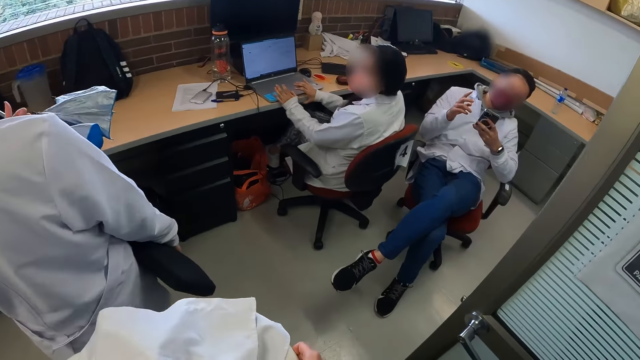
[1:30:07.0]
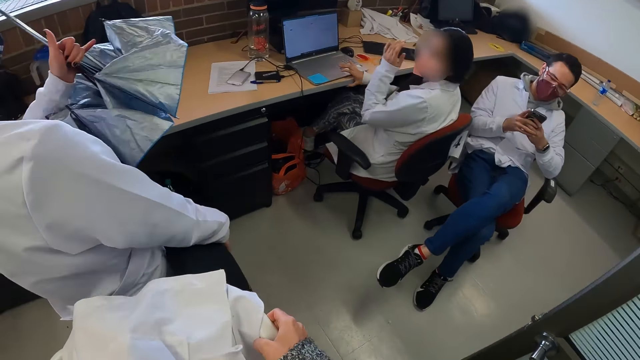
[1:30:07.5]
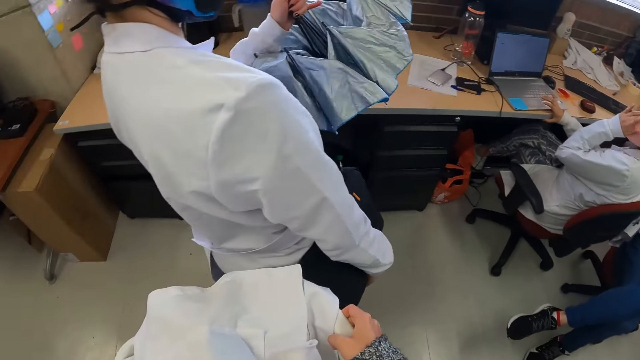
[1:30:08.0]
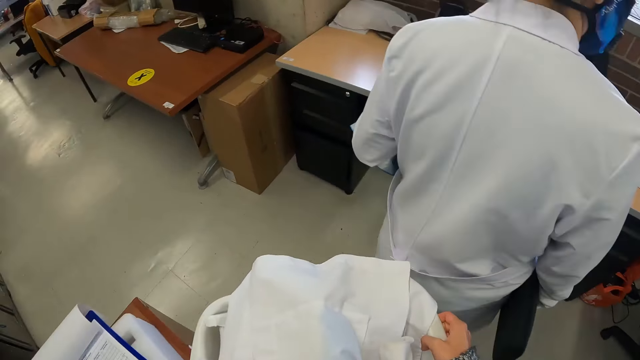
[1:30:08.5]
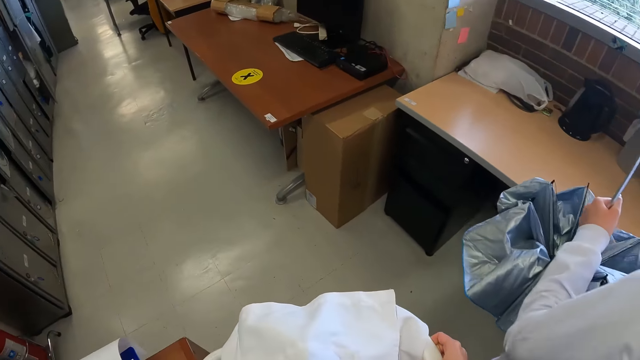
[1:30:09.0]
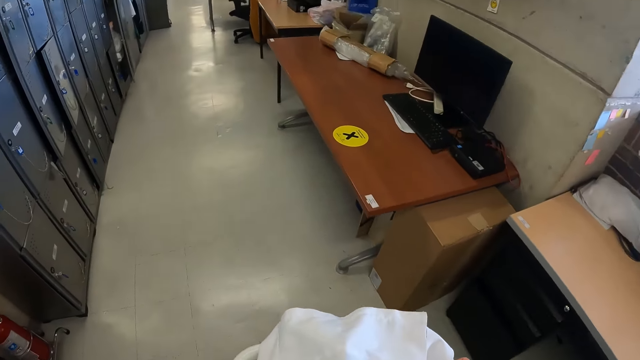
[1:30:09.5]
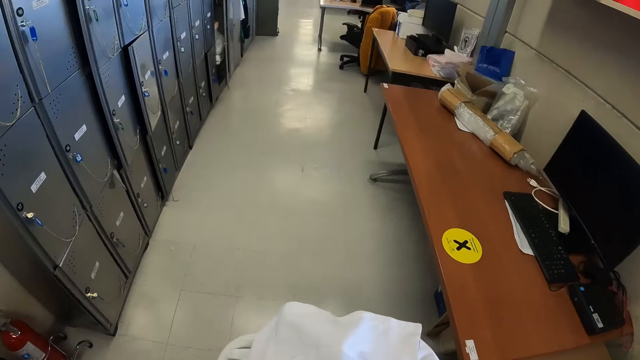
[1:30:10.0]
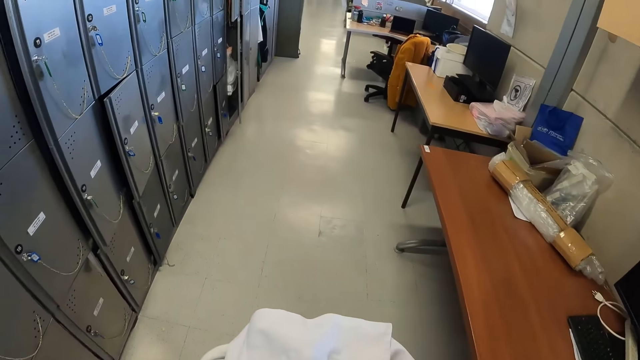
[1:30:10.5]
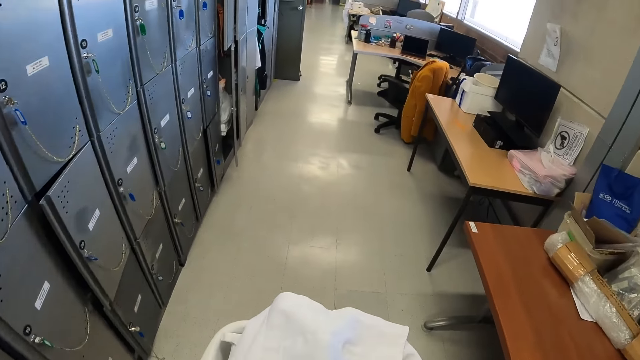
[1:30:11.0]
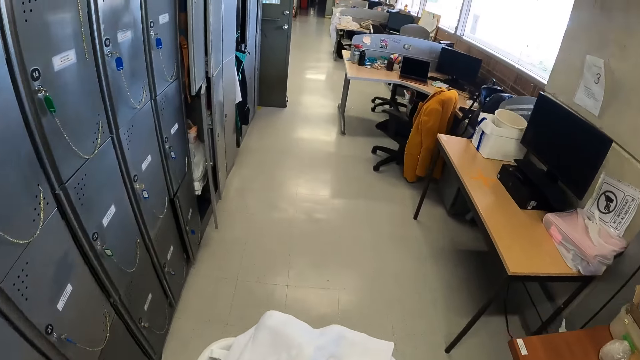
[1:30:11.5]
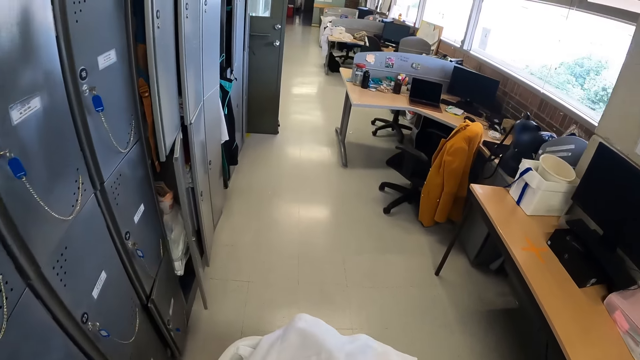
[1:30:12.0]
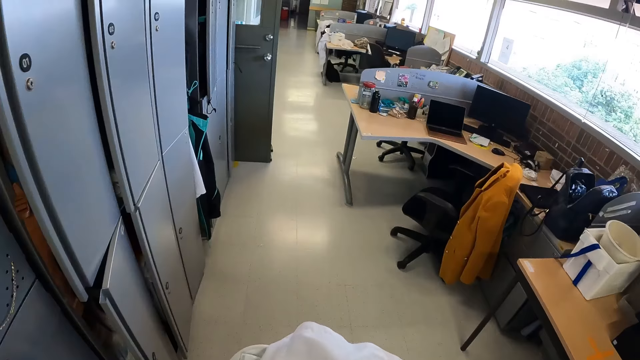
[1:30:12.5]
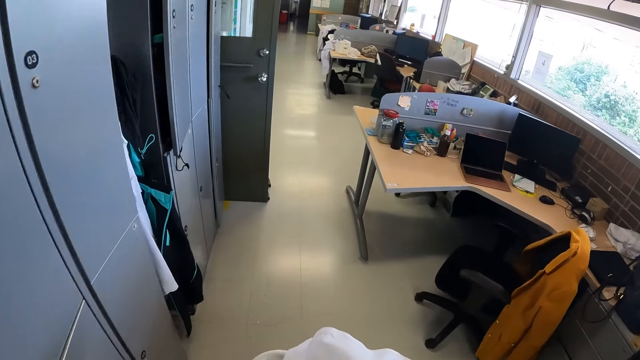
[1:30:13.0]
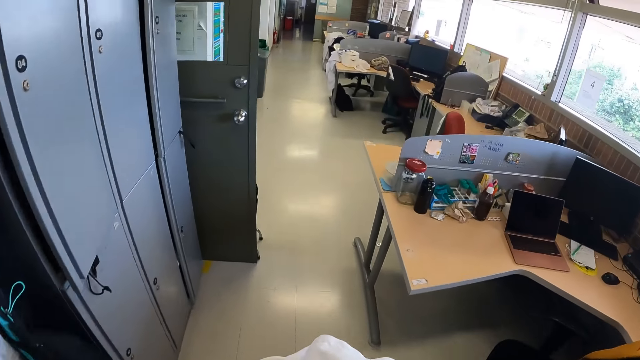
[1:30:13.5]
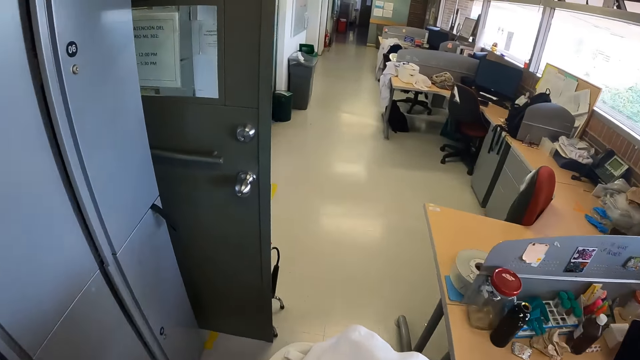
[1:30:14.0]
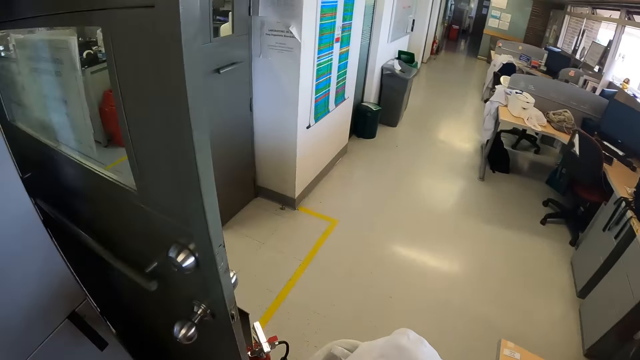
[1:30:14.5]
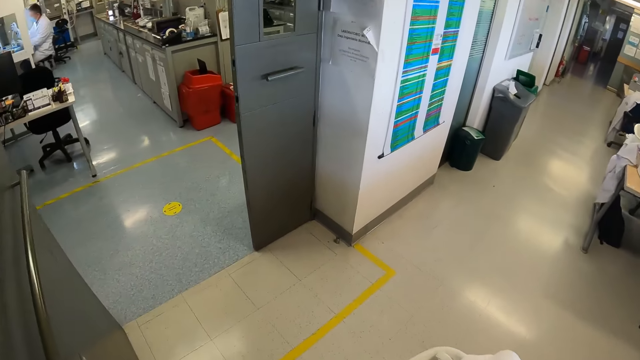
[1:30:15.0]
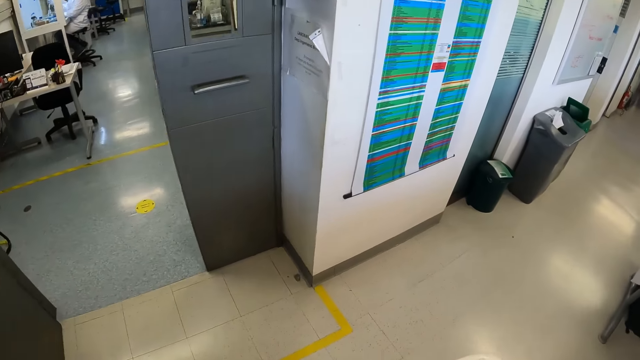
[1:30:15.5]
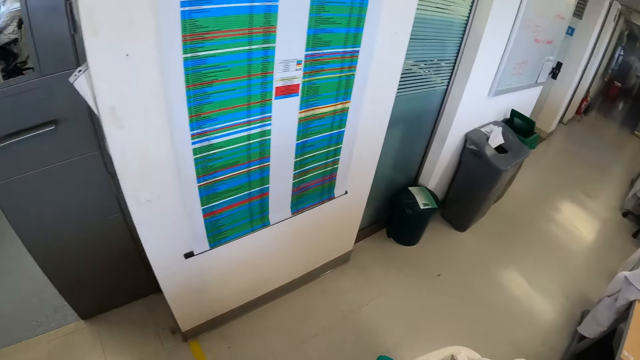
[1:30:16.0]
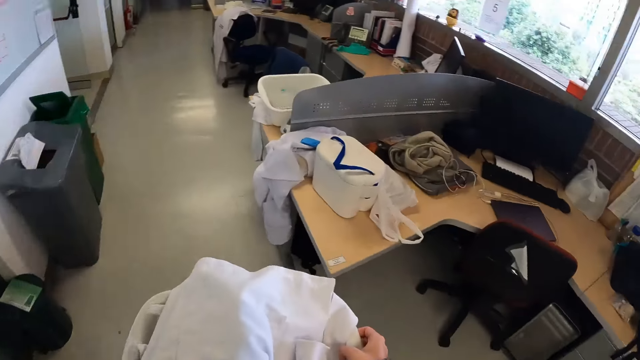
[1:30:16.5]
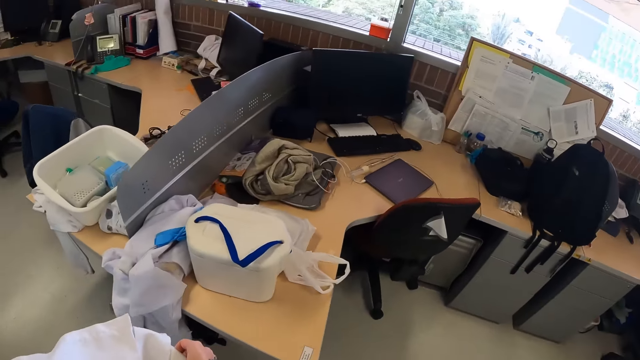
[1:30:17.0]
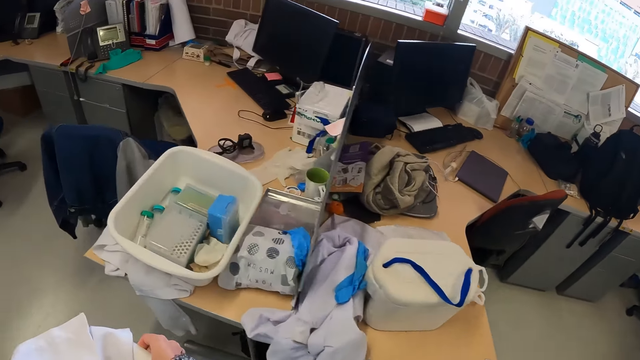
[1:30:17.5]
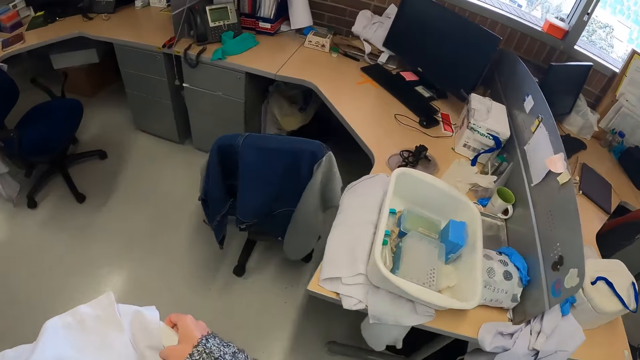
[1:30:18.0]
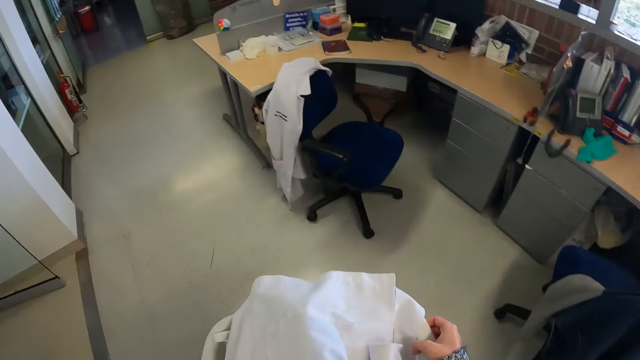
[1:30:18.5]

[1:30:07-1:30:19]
A person engages the camera wearer. The camera wearer looks around. They walk in the locker room, turn around and walk around the room.

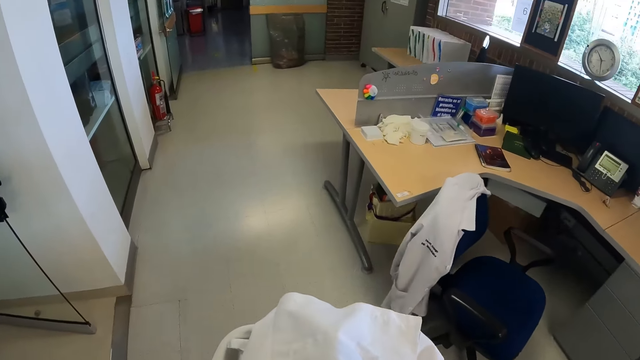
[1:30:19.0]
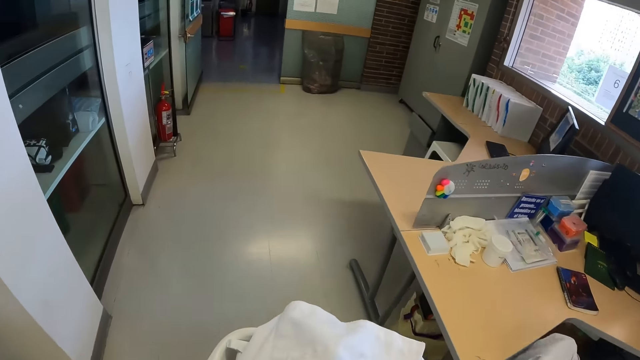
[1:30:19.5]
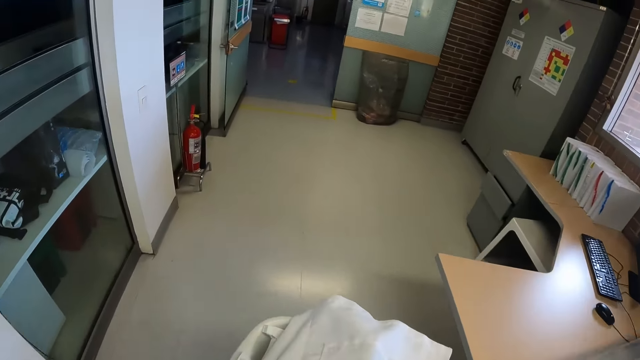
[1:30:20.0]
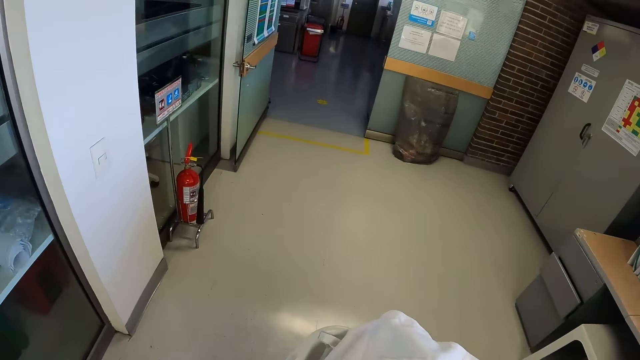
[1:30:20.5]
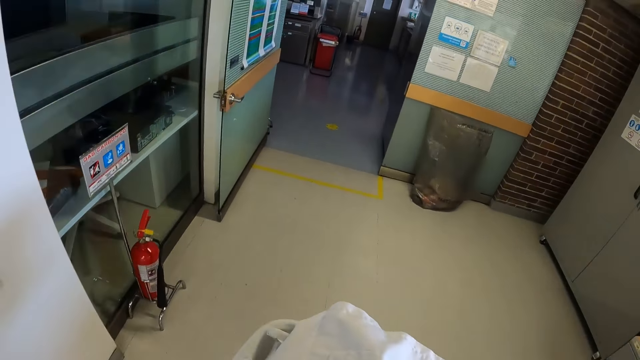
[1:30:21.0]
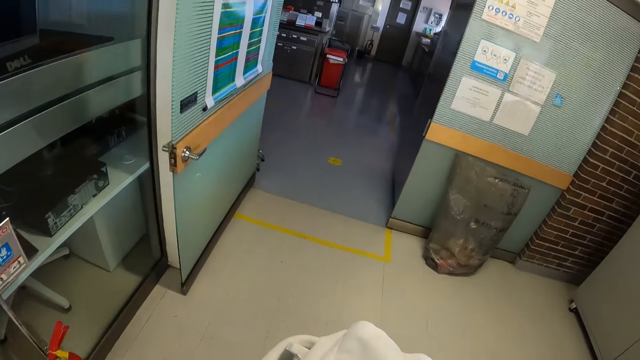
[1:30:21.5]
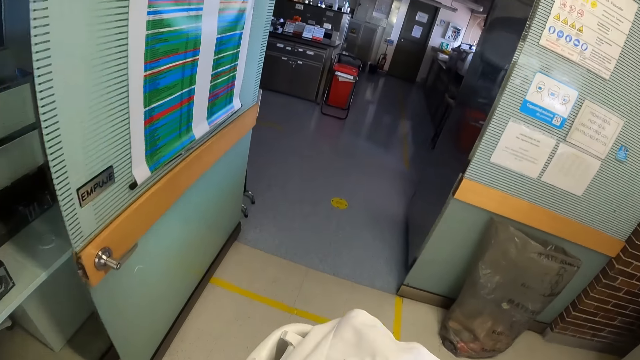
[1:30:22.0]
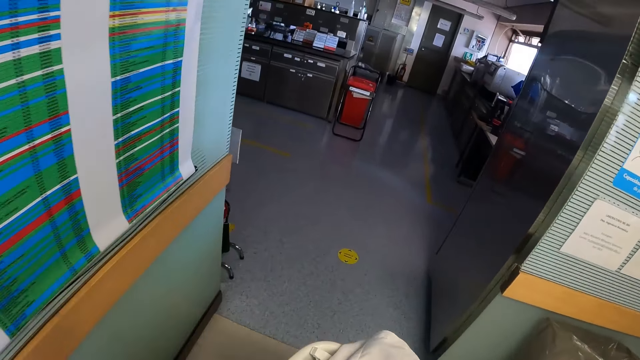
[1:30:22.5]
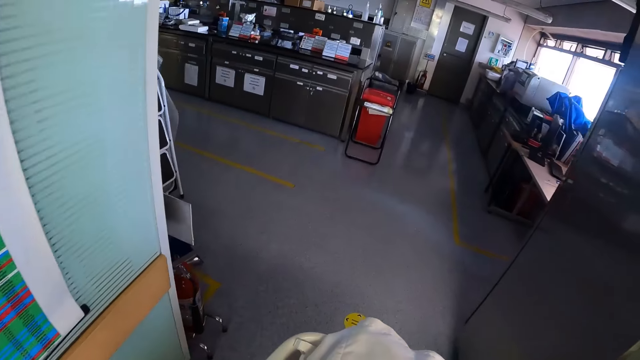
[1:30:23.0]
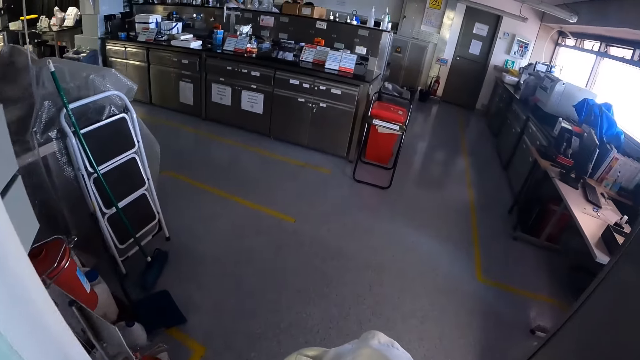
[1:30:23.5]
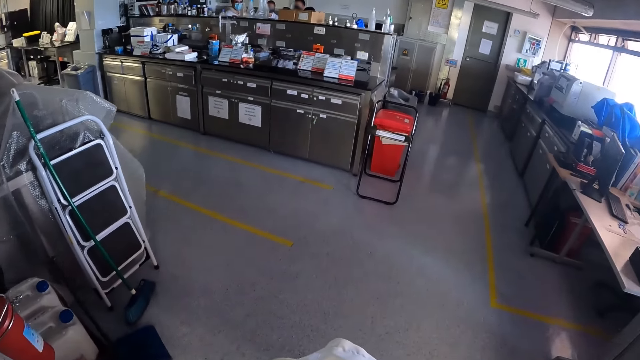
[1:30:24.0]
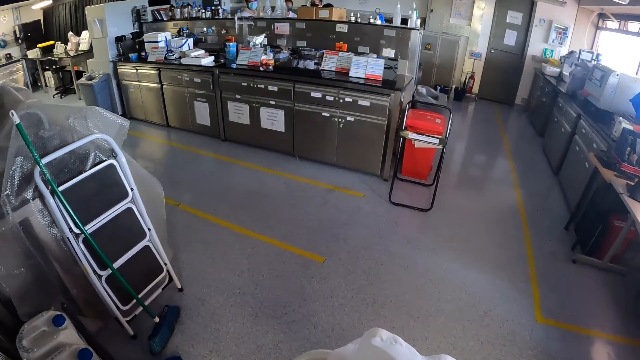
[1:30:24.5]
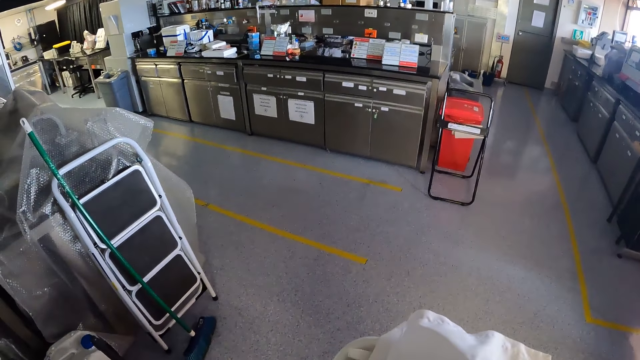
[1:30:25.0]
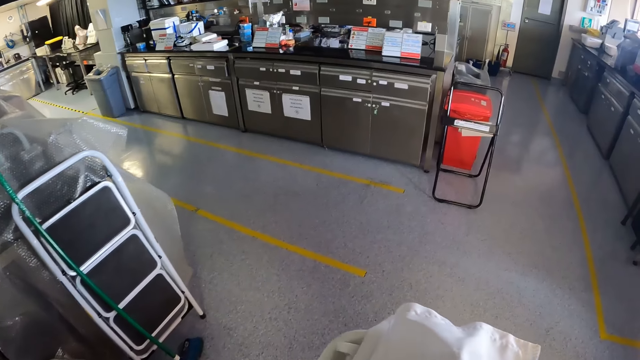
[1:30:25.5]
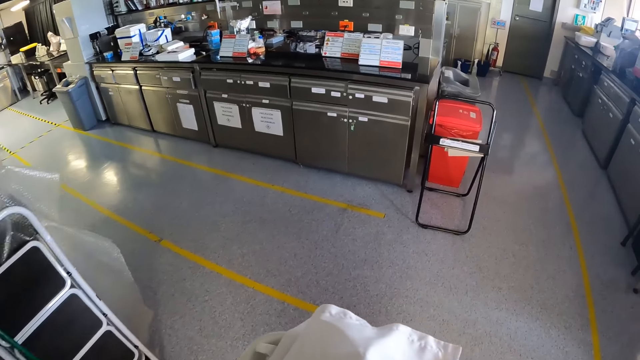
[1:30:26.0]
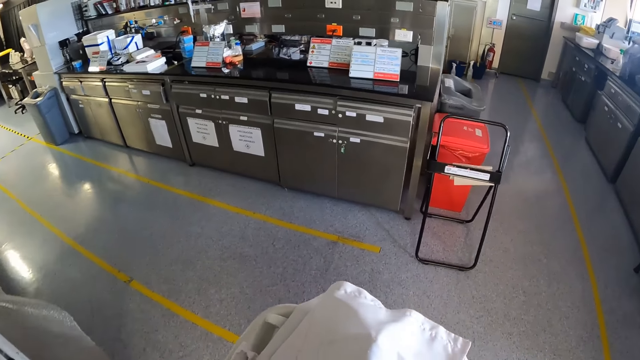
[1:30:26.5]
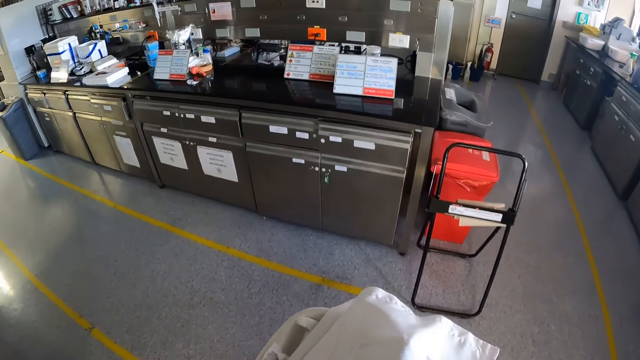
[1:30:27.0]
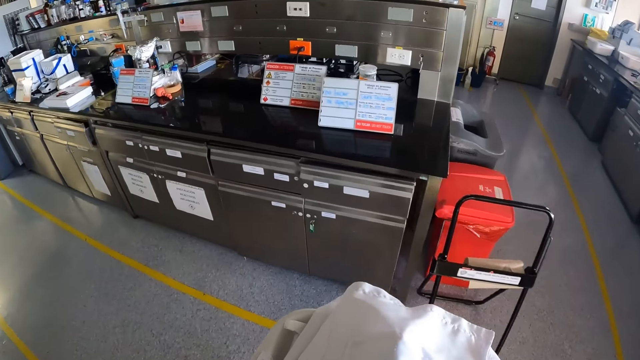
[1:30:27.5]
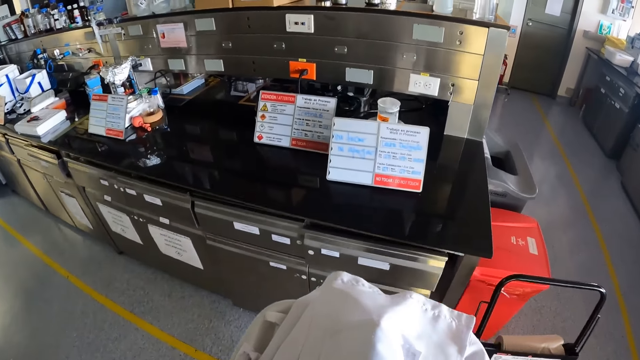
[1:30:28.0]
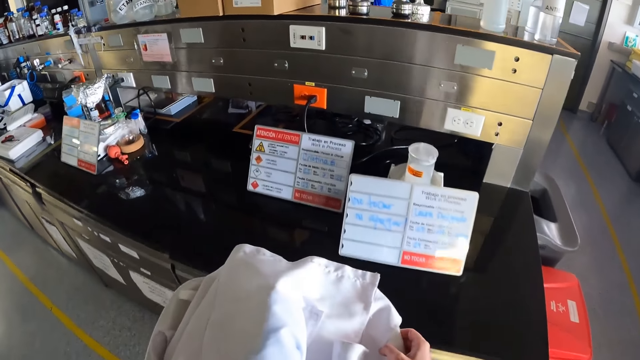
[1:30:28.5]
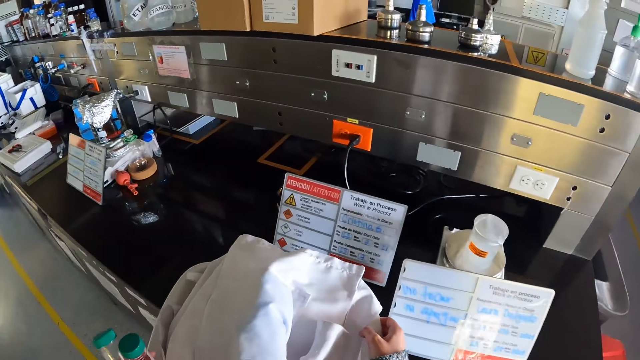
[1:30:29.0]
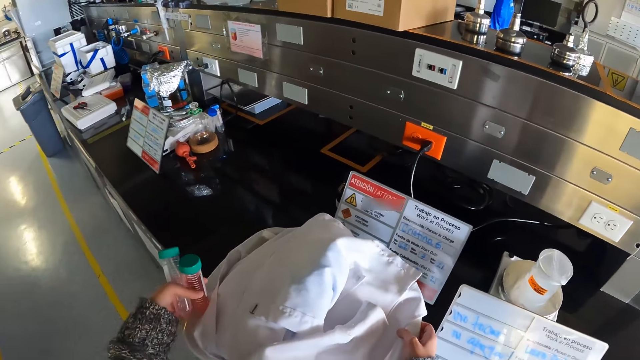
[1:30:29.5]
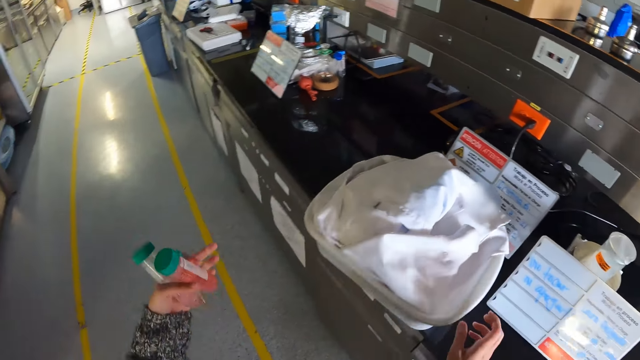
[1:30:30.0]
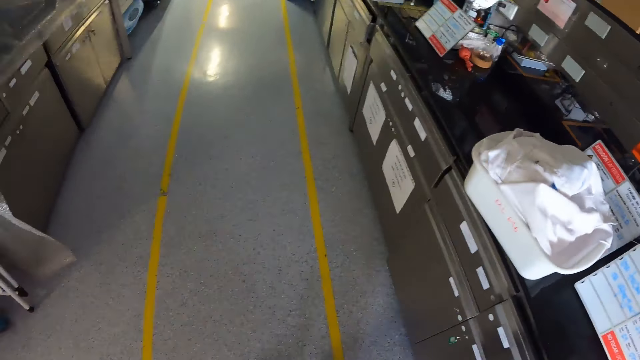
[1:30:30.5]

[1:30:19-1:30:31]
The camera wearer puts the plastic tray with clothes on the table.
